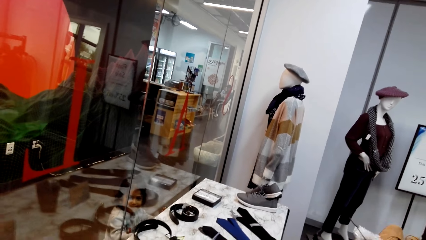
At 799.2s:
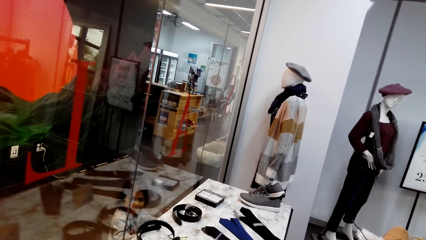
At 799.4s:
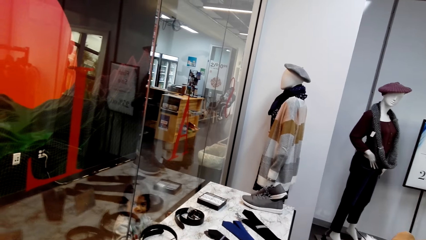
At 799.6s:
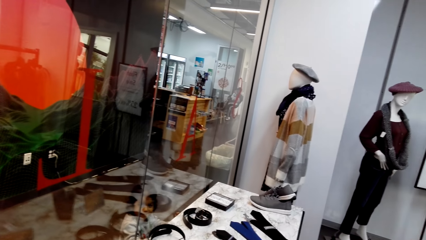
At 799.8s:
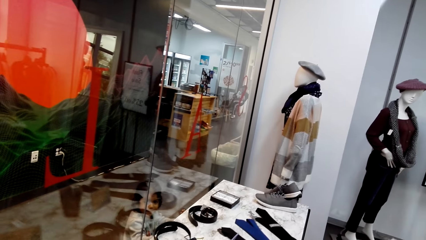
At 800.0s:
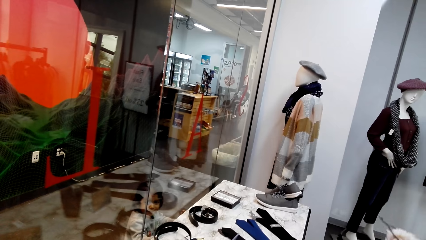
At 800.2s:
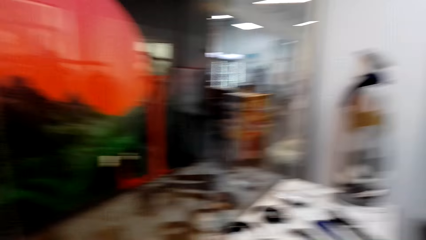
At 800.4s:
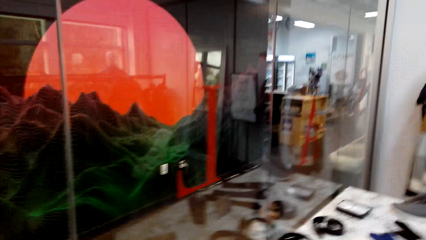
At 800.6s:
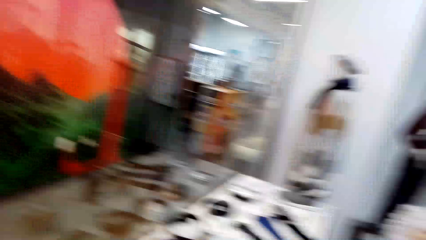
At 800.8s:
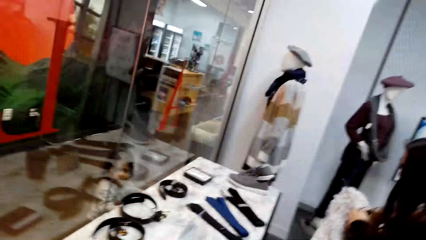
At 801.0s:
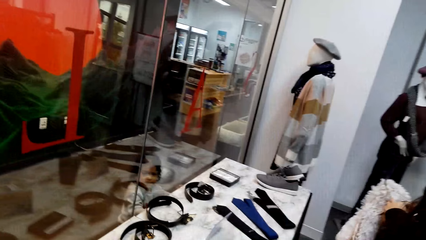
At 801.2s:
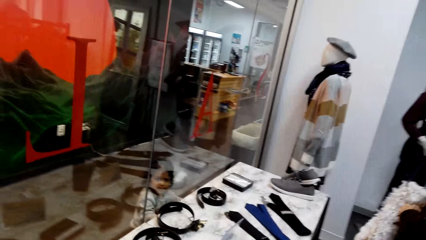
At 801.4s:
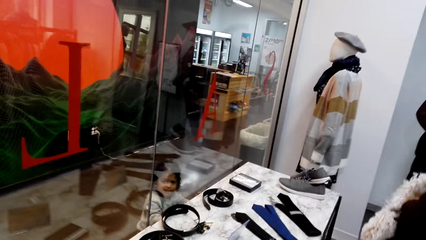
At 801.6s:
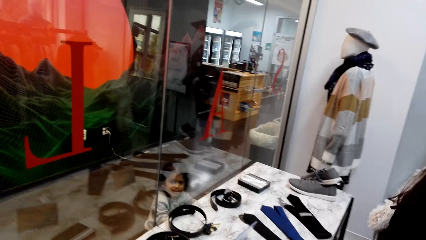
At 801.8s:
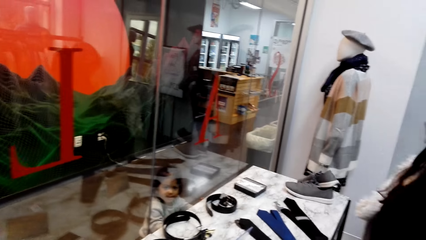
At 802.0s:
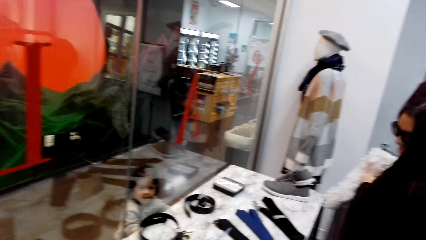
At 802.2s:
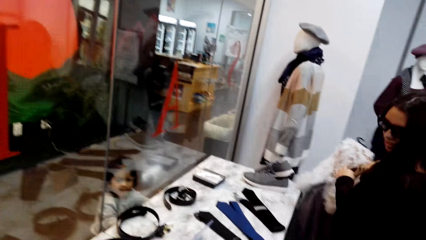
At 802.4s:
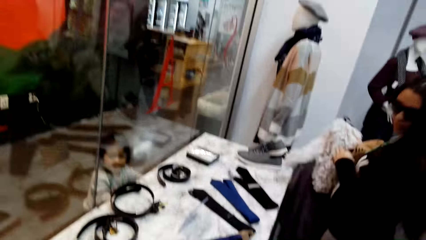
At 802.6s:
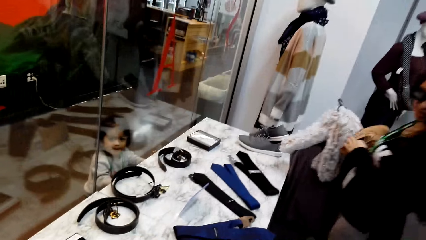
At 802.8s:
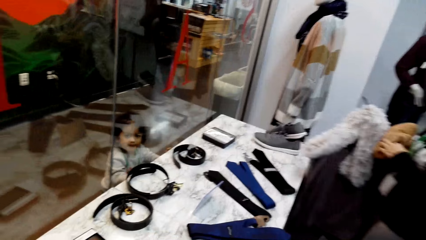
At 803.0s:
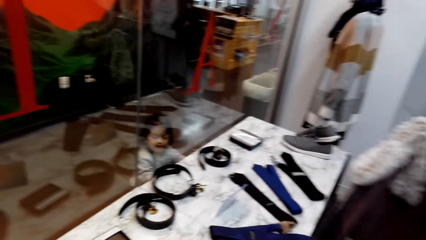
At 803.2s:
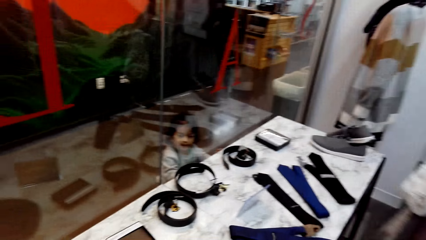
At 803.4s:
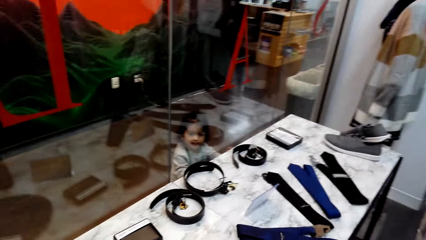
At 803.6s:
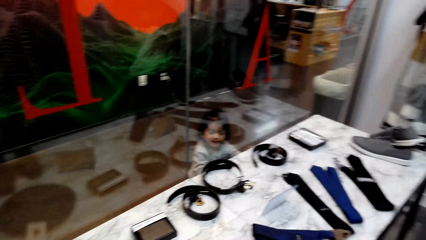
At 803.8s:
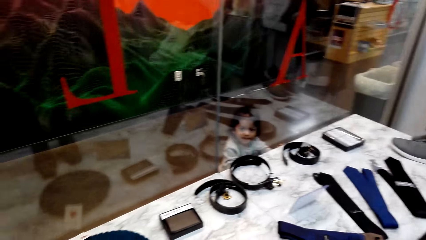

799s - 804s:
The camera wearer looks around.

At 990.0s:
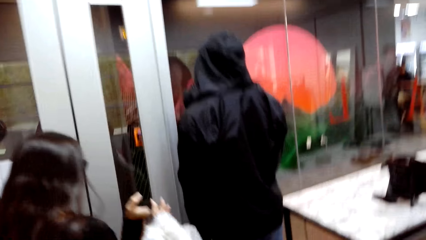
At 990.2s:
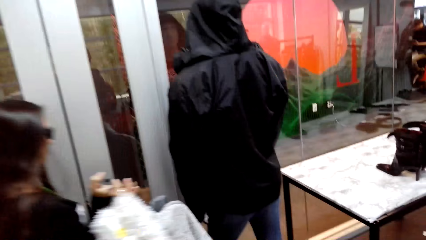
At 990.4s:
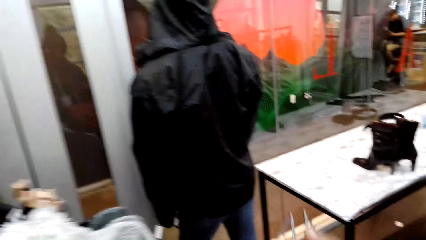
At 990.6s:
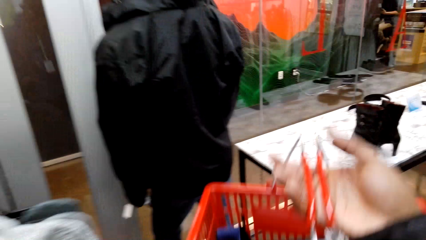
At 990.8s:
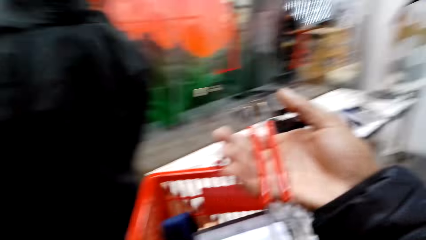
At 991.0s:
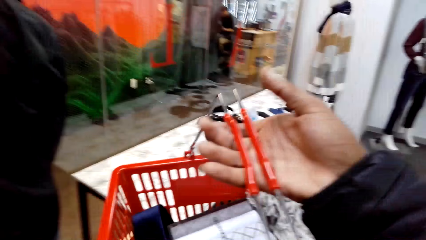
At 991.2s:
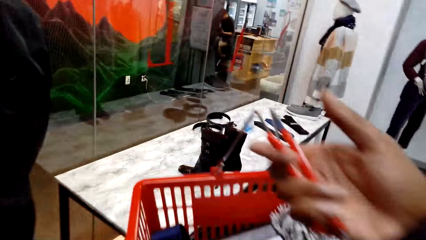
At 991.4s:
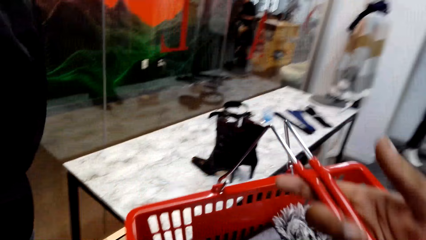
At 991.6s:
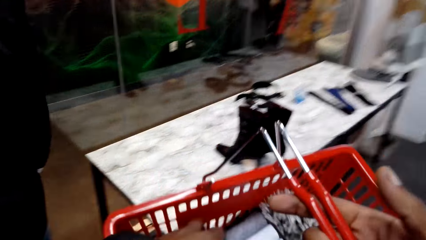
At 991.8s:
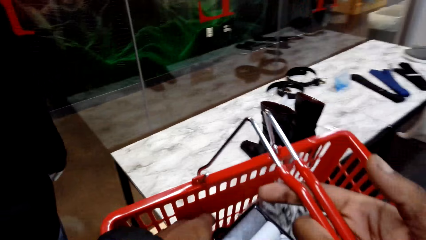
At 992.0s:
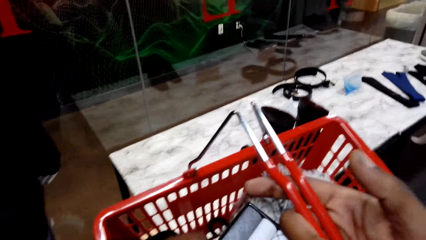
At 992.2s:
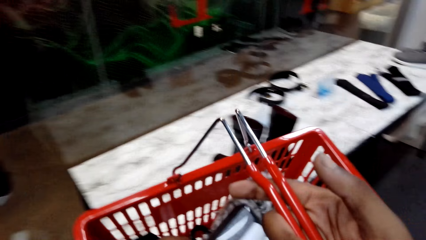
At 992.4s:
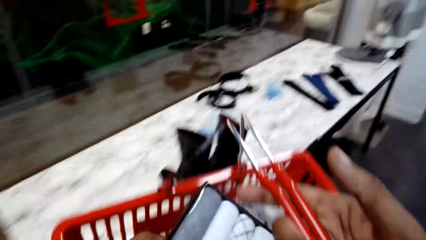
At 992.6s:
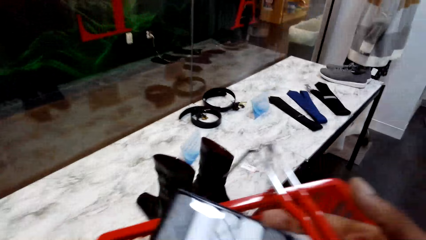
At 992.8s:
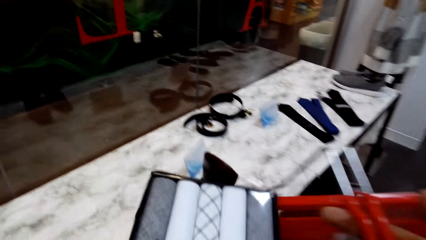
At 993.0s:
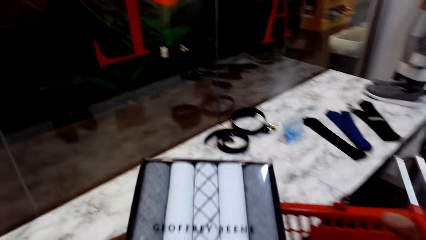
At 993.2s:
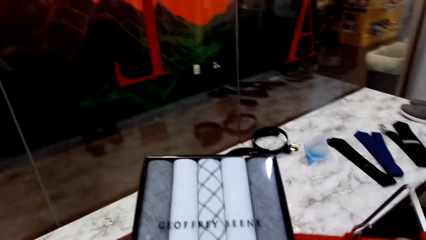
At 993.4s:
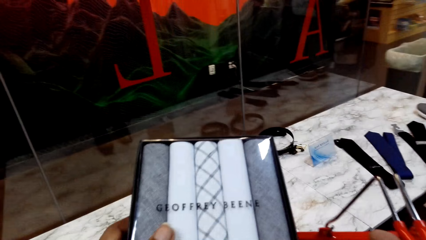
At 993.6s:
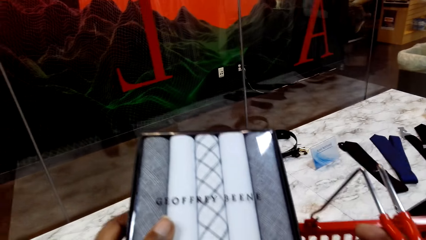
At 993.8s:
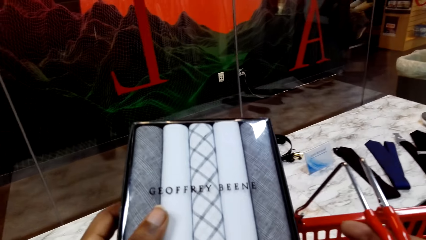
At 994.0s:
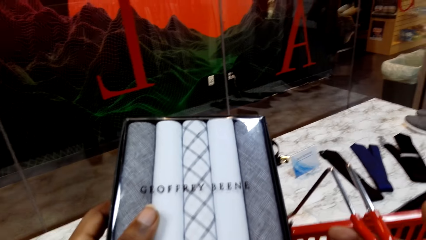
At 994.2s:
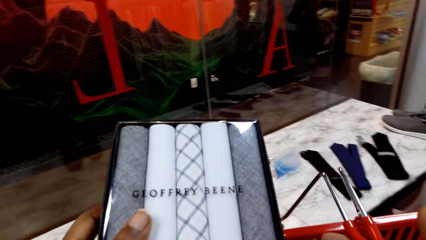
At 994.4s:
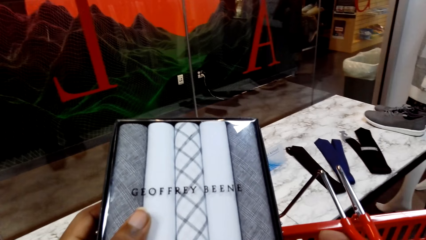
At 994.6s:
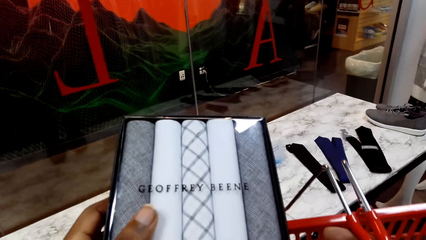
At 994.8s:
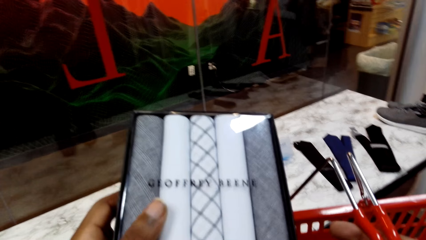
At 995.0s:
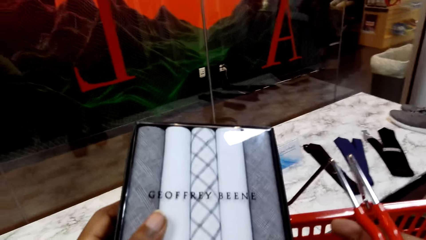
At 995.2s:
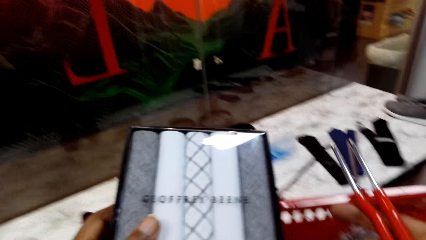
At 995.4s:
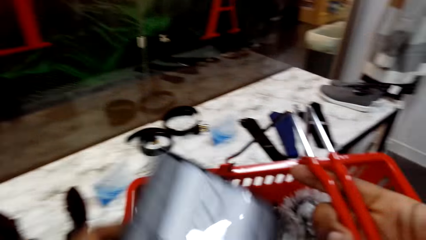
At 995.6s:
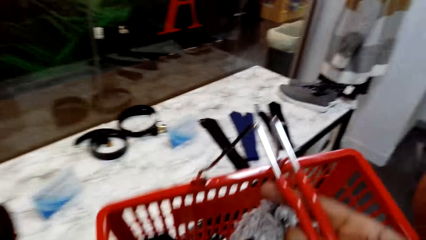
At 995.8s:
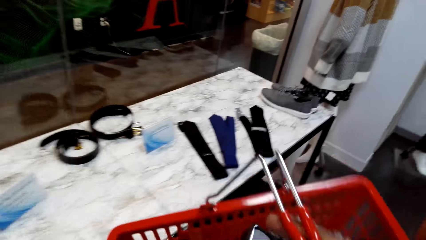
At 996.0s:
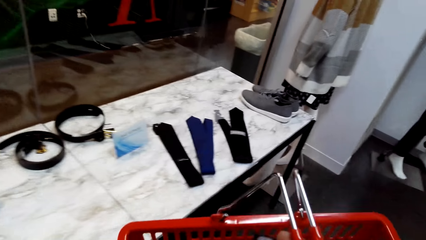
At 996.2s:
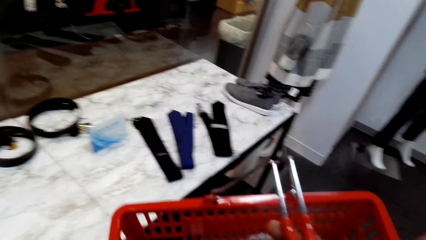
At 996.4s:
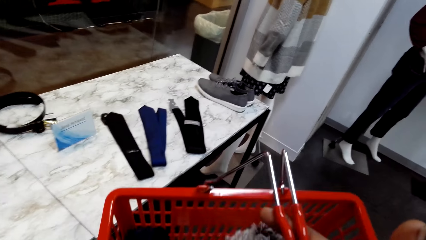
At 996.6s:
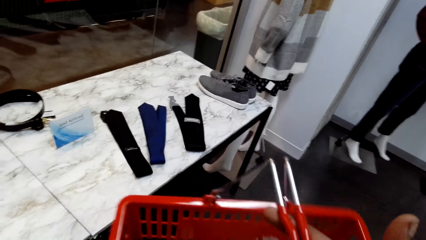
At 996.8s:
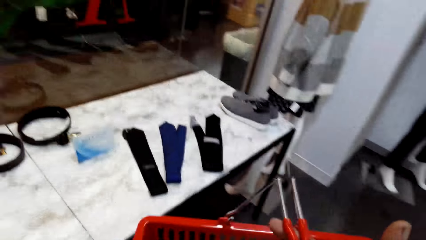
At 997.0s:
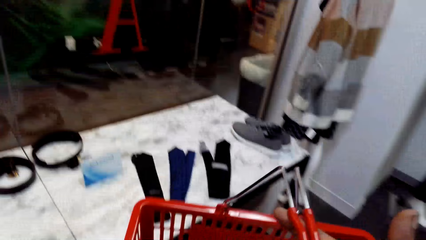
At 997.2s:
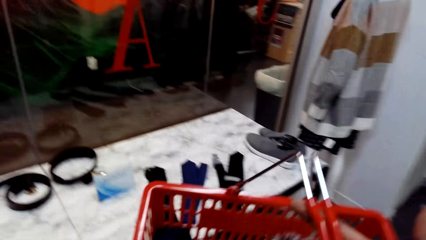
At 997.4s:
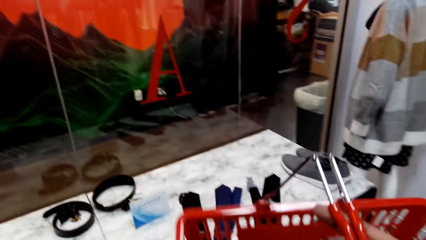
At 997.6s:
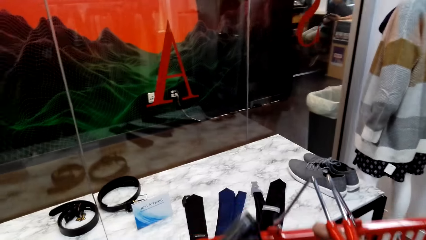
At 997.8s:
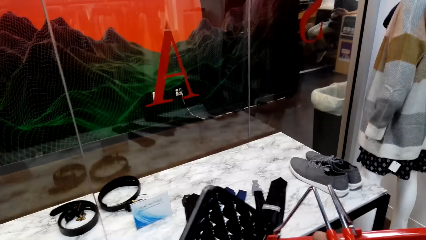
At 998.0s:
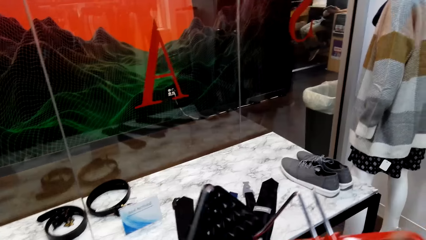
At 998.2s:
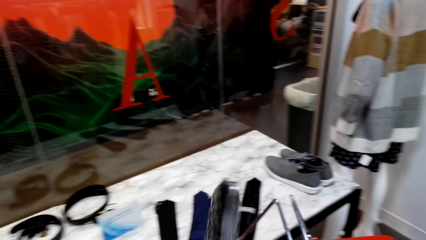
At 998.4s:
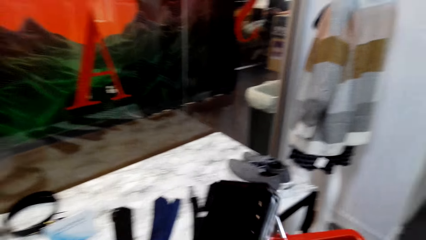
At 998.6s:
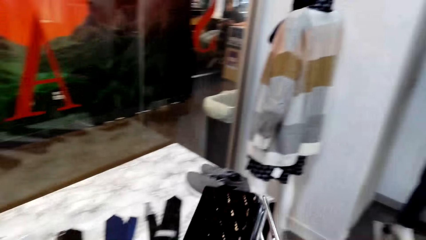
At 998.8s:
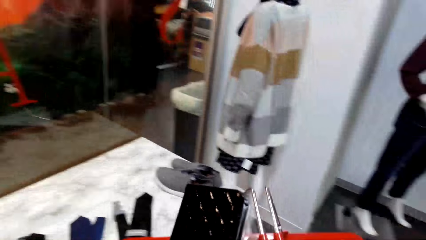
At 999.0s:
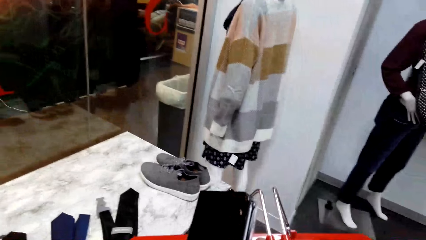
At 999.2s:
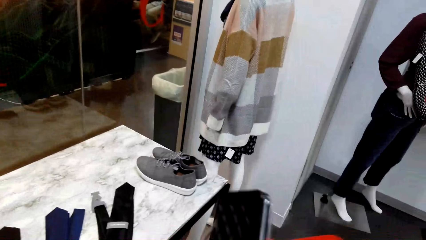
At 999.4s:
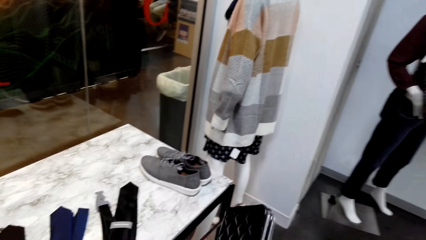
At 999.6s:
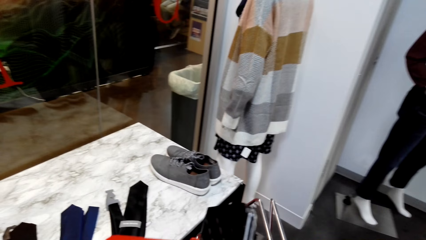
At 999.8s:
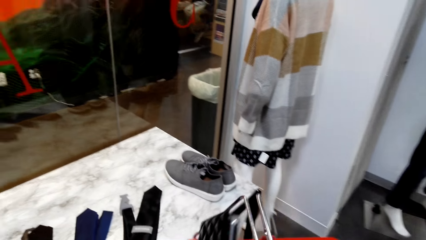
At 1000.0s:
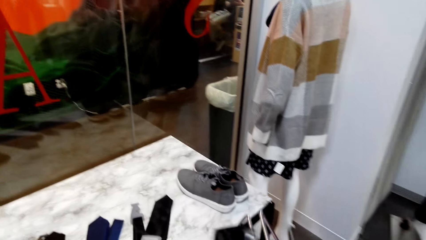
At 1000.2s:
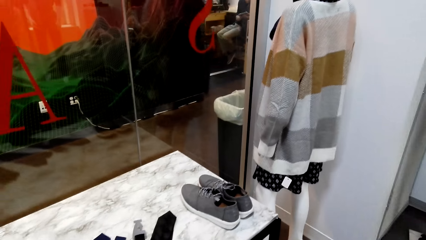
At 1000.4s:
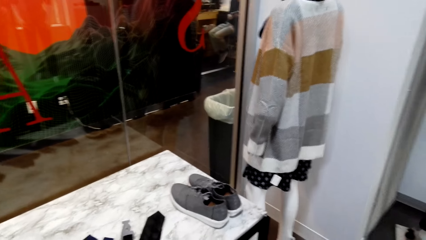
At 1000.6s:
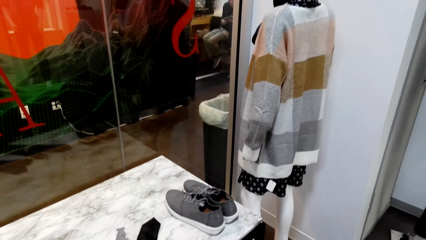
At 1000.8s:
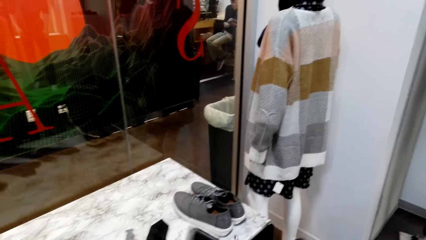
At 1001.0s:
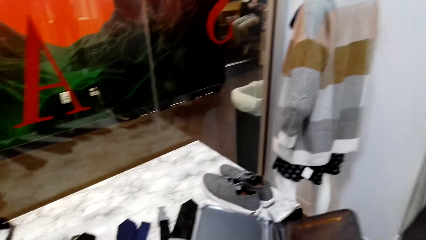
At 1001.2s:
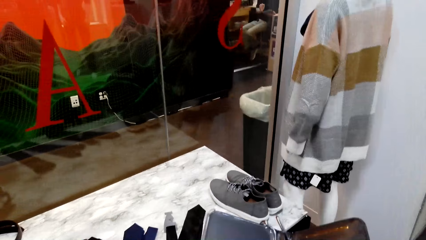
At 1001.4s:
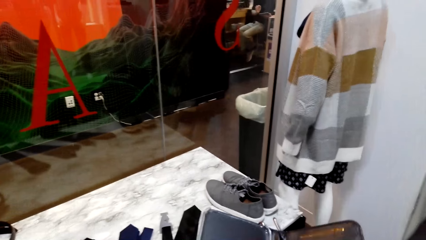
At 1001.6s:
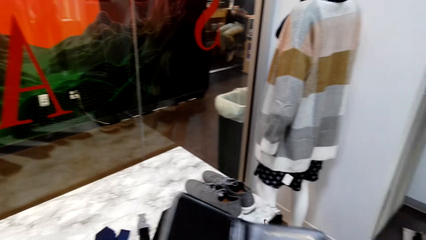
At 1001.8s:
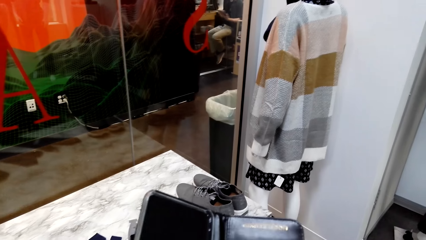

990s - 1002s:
The camera wearer removes the handkerchief from the shopping basket. They carry the trolley up. They put the handkerchiefs in the shopping basket. They put some shirts in the trolley. They remove the wallet from the shopping basket and open the wallet.
